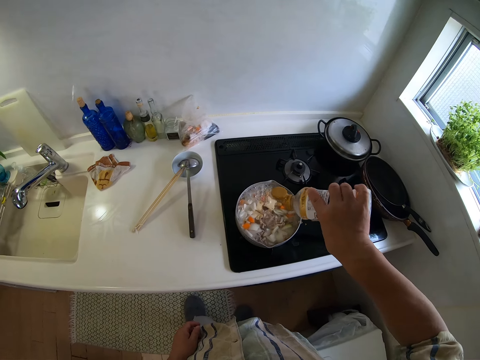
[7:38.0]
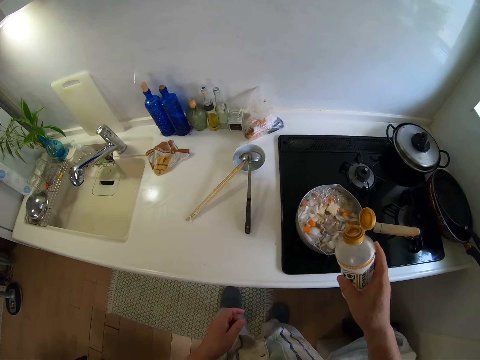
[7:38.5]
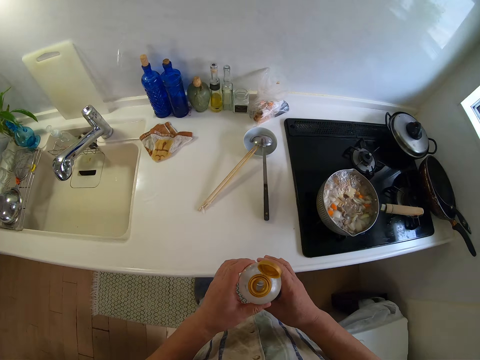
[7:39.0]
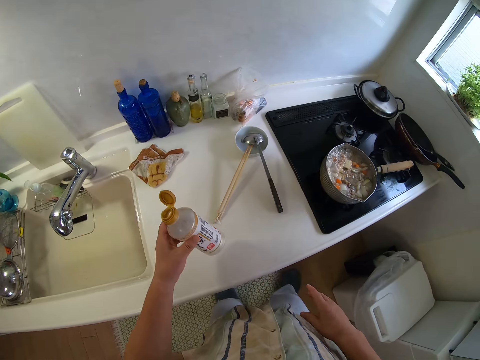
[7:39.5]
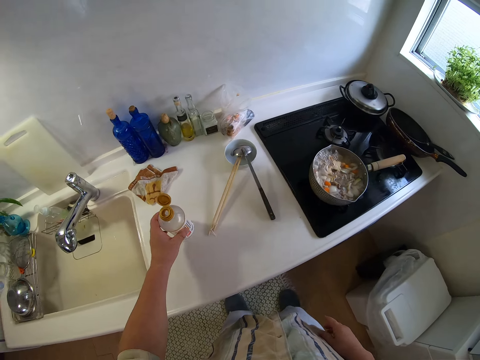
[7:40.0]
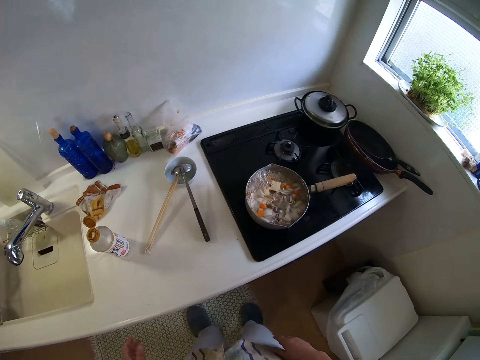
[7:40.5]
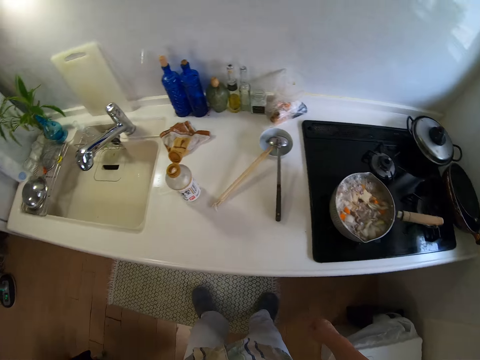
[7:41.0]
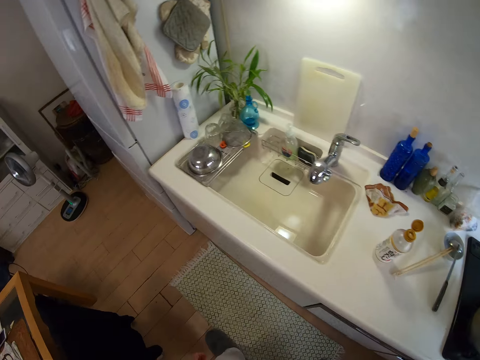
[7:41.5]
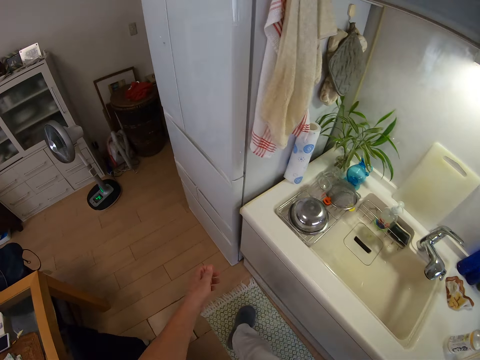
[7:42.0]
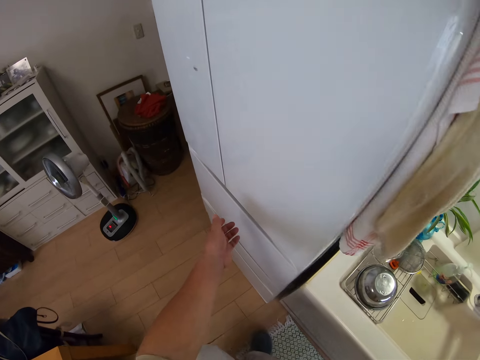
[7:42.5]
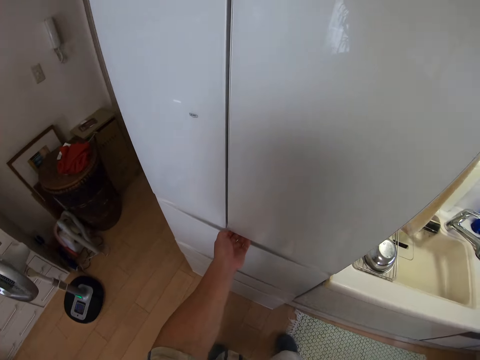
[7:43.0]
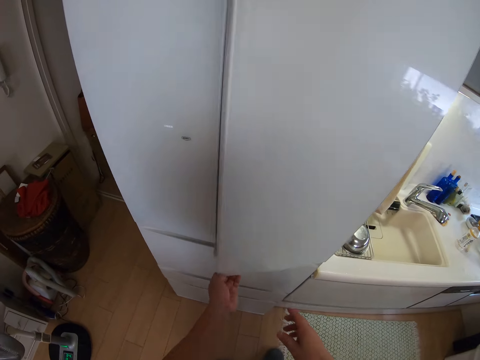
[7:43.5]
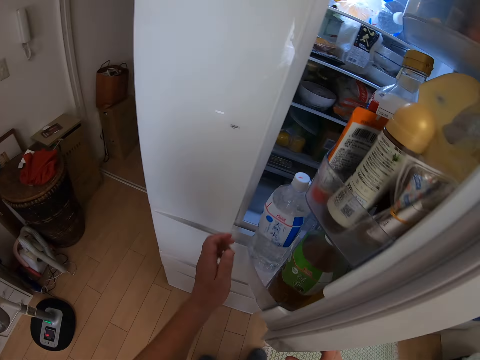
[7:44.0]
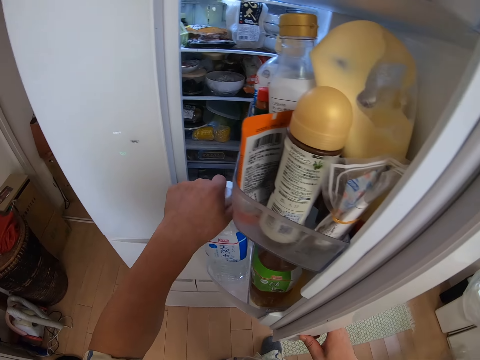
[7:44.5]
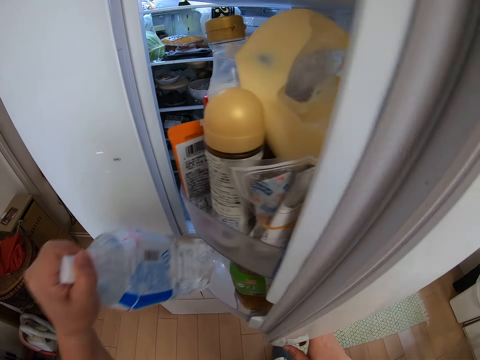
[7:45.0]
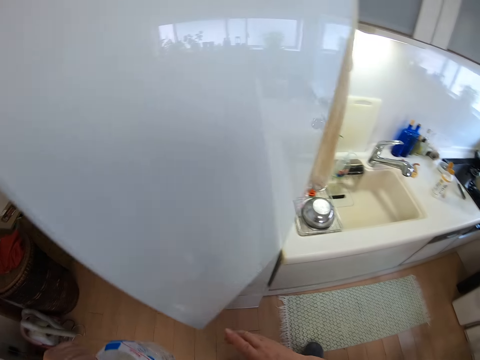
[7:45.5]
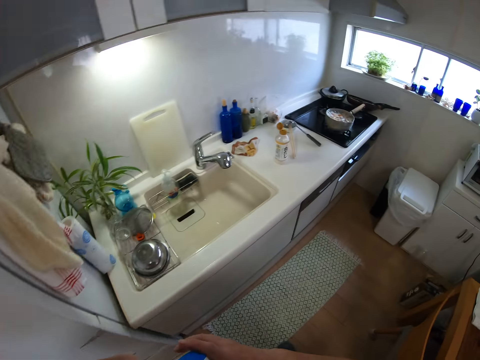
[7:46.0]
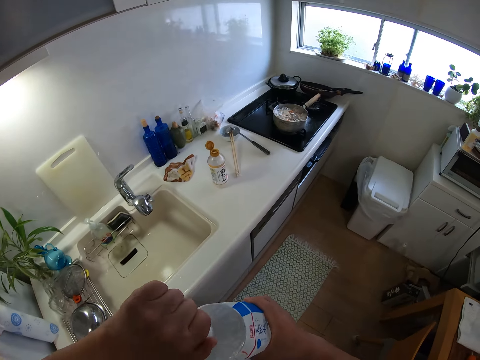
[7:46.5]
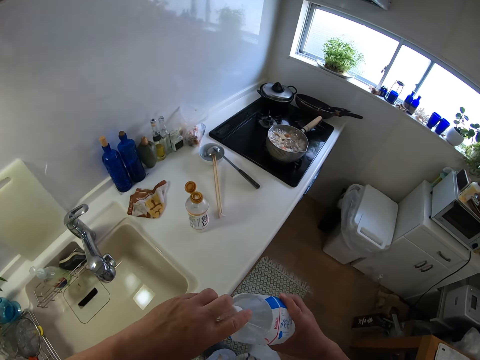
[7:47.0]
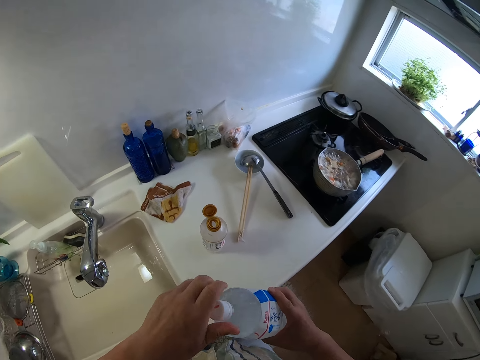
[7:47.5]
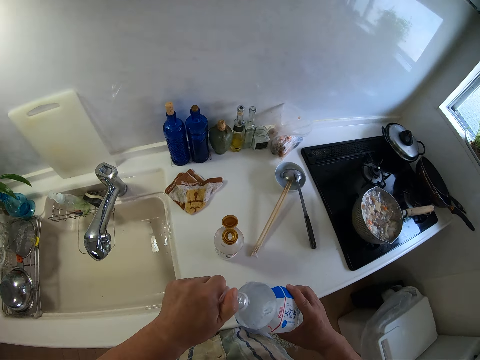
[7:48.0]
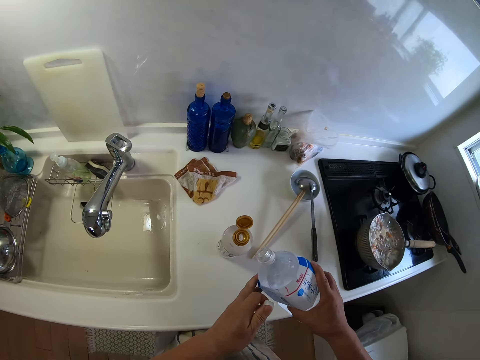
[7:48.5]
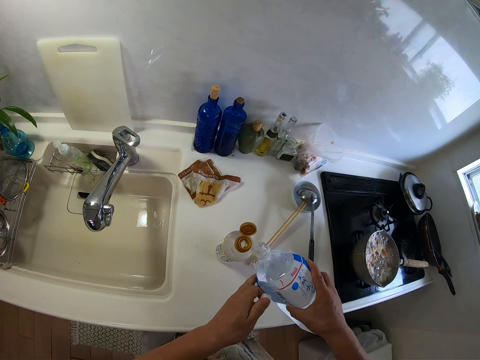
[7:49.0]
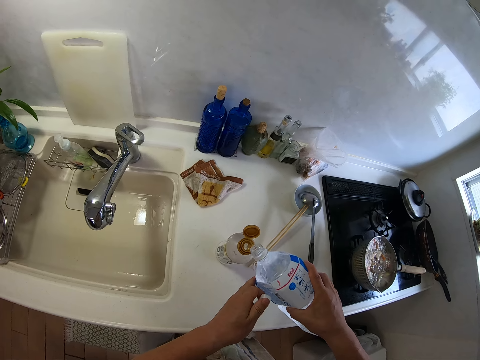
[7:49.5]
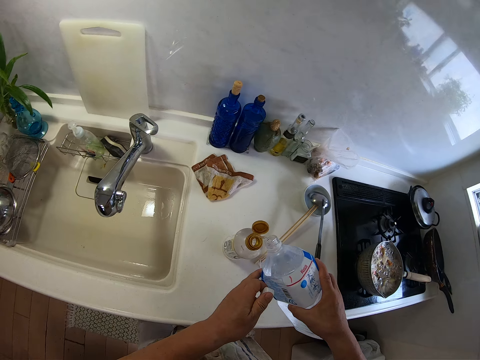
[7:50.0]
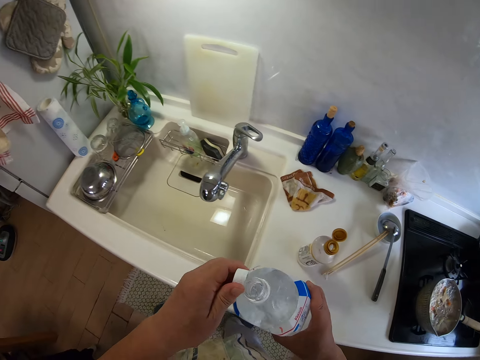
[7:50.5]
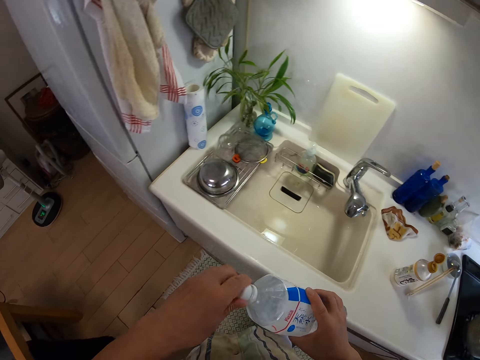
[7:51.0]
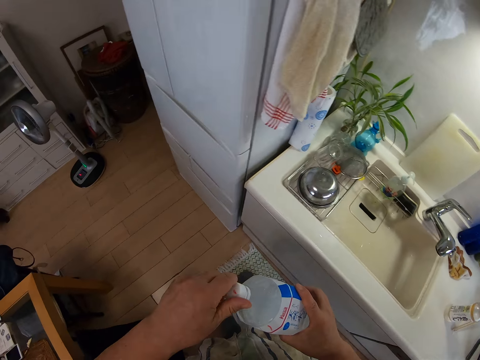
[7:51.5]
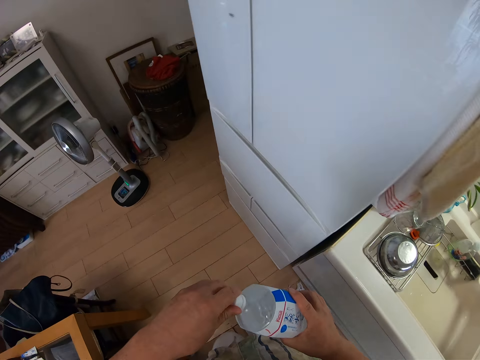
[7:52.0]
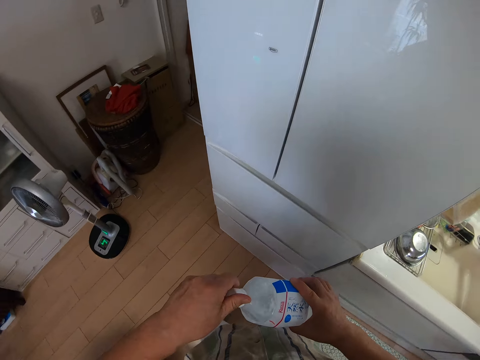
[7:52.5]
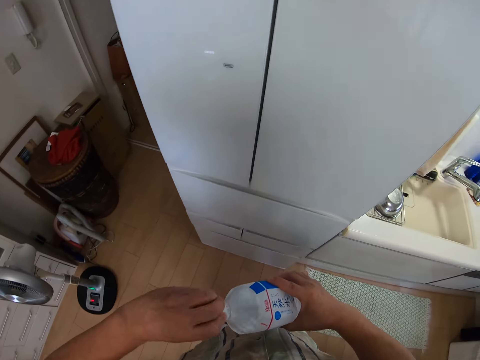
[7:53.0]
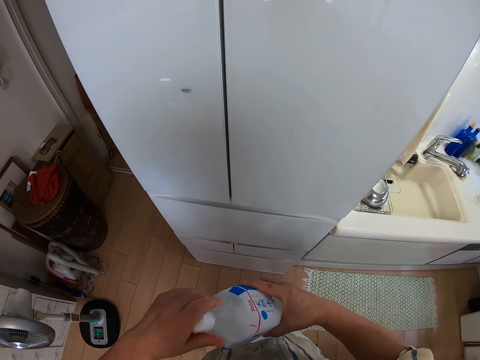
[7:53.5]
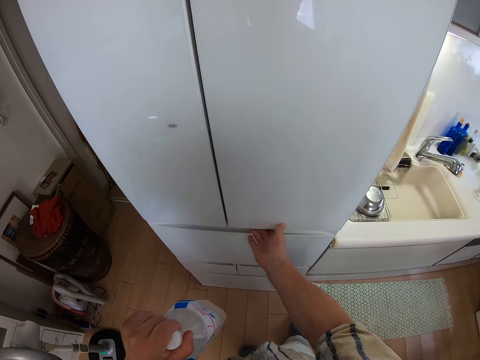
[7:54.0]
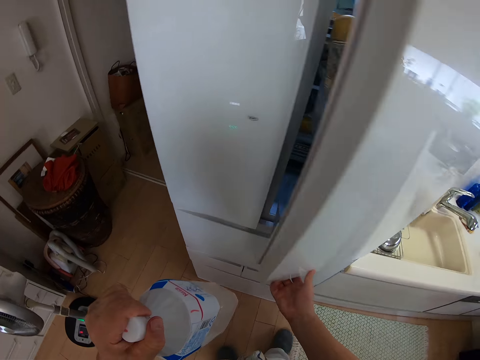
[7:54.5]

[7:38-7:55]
The camera wearer passes the bottle to his left hand. He puts the bottle on the table top with his left hand. He walks. He opens the refrigerator with his left hand. He holds the refrigerator with his right hand. He picks a second bottle from the refrigerator with his left hand. He closes the refrigerator with his right hand. He walks. He holds the second bottle with his hands. He opens the second bottle with his left hand. He pours some water from the second bottle into the bottle on the table top with his hands. He closes the second bottle with the cover in his left hand. He holds the second bottle with his left hand. He opens the refrigerator with his right hand.

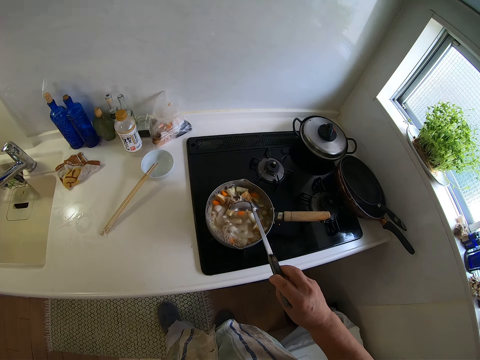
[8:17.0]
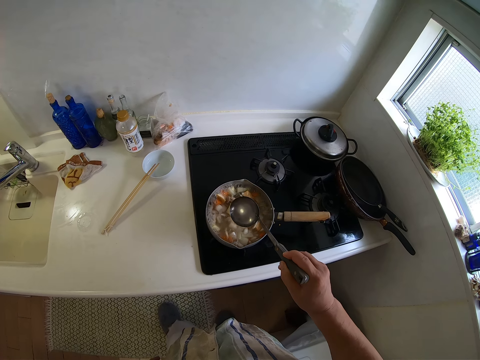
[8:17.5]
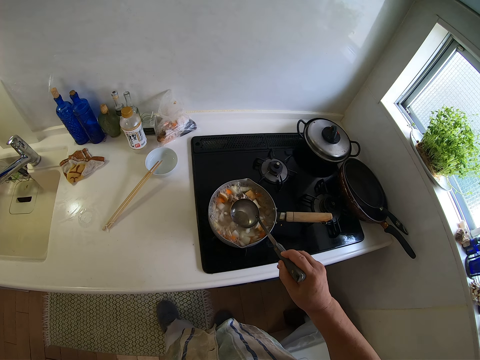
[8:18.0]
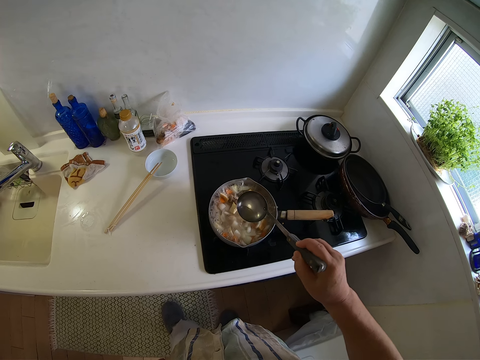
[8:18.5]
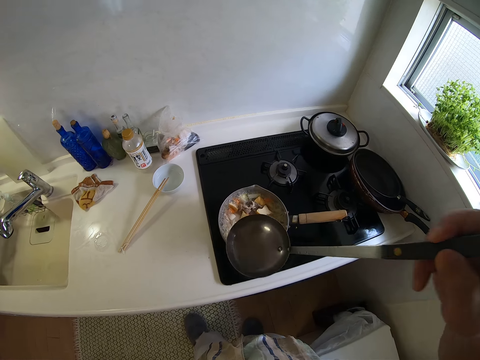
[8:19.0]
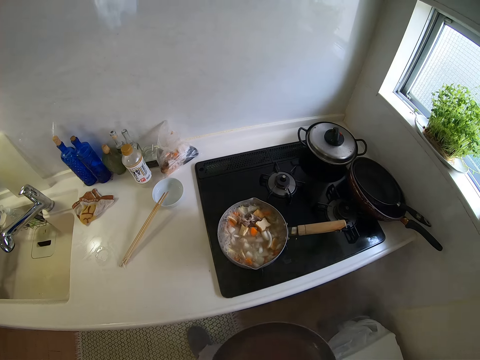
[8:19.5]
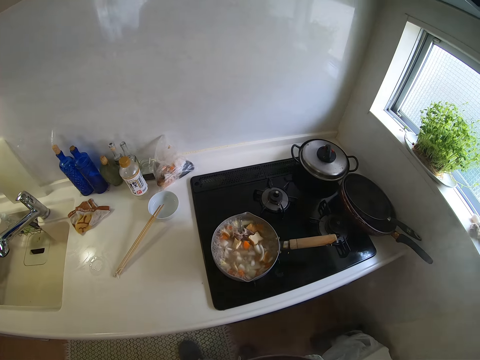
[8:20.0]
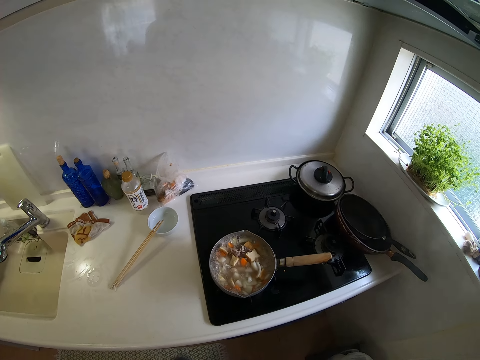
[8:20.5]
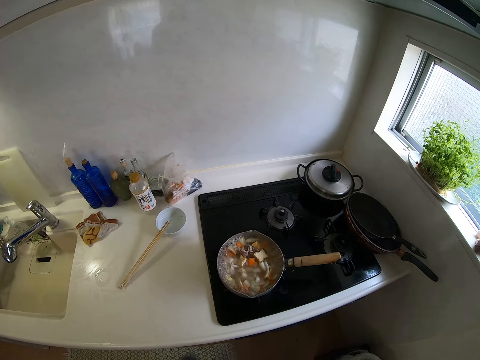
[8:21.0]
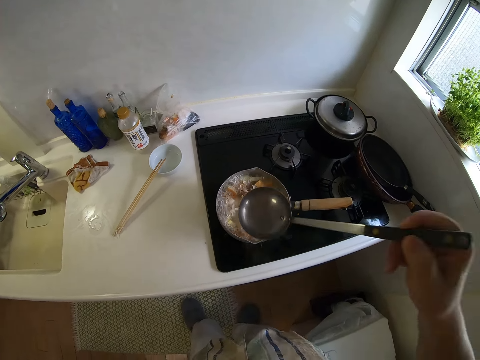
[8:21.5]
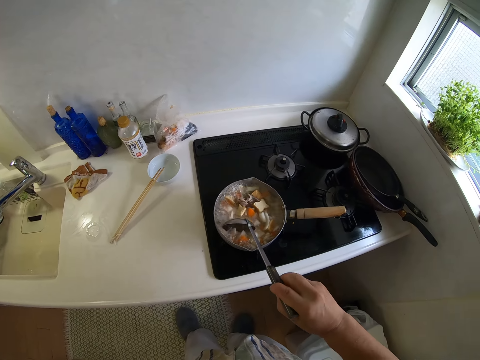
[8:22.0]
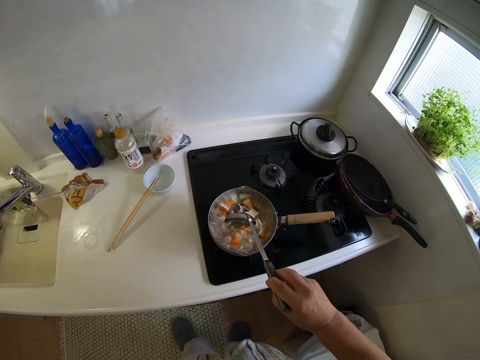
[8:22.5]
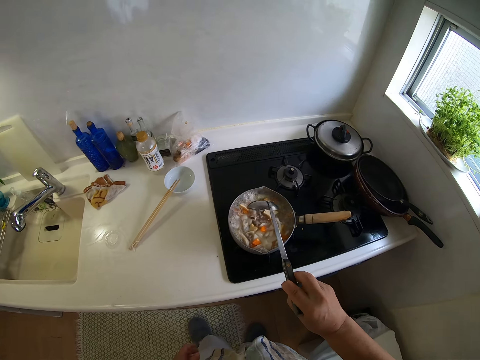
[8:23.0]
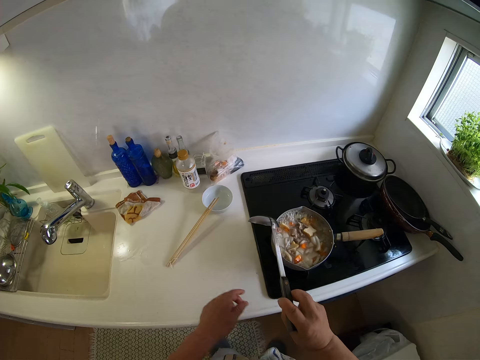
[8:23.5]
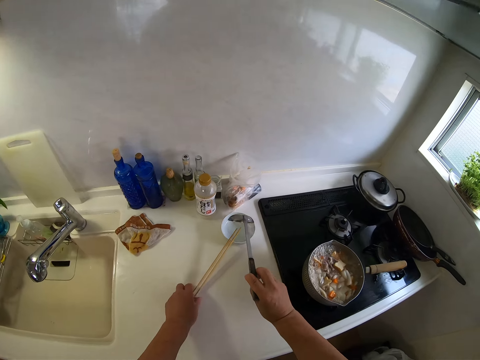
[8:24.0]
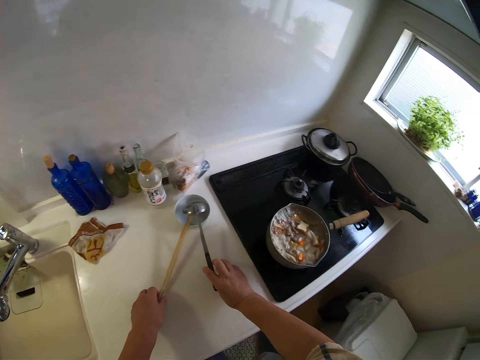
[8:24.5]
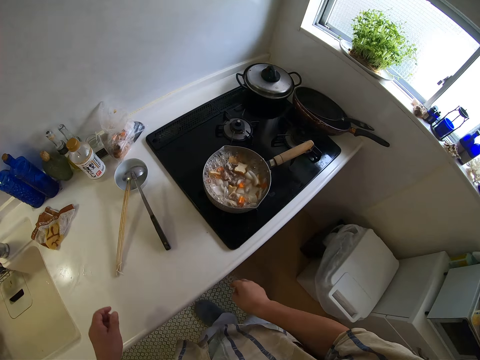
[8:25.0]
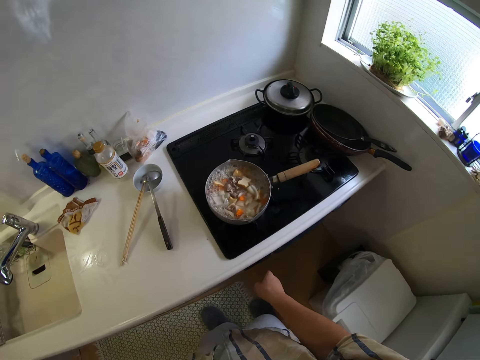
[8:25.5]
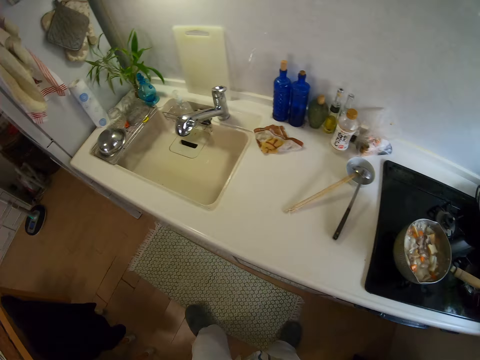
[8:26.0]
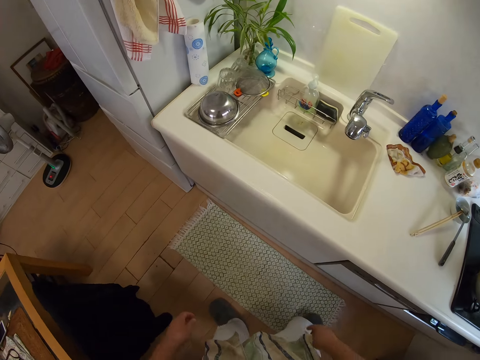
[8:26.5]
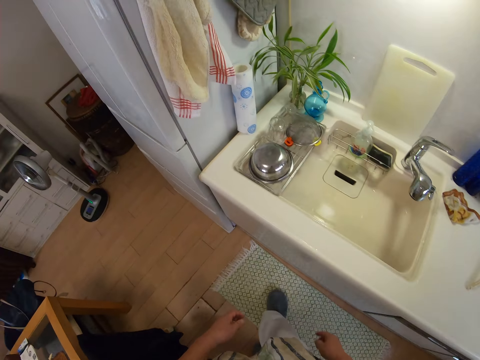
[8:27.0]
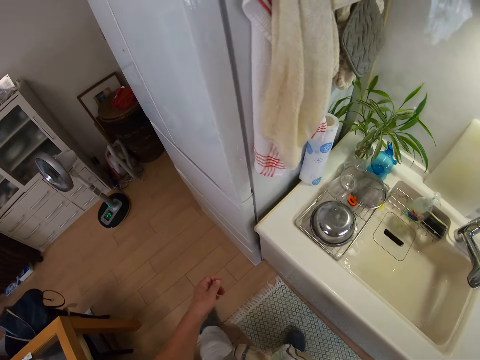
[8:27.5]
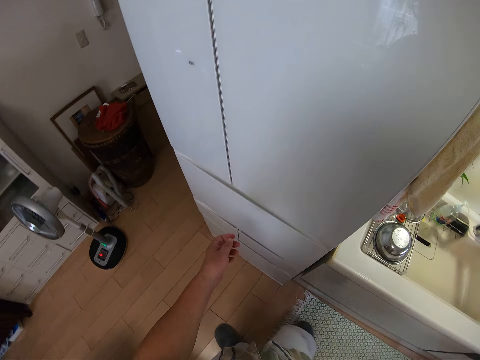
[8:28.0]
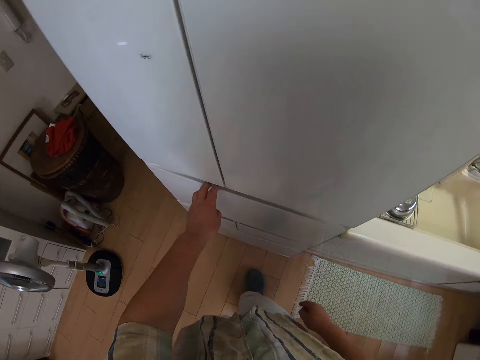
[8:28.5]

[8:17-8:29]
The camera wearer scoops some soup with the spoon in his right hand. He lifts the spoon towards his mouth with his right hand. He tastes the food. He stirs the soup with the spoon in his right hand. He adjusts the chopsticks on the bowl on the table top with his left hand. He puts the spoon in the bowl on the table top with his right hand. He operates the cooker with his right hand. He walks.
